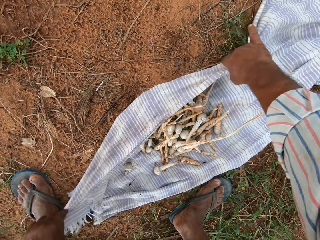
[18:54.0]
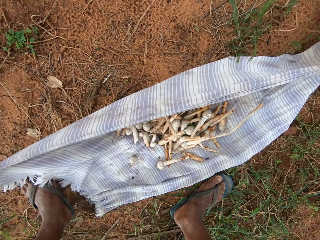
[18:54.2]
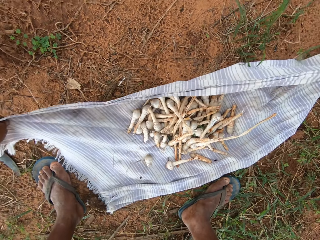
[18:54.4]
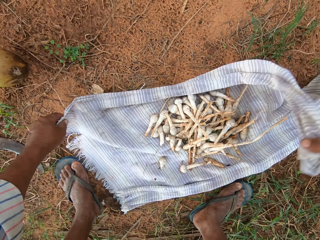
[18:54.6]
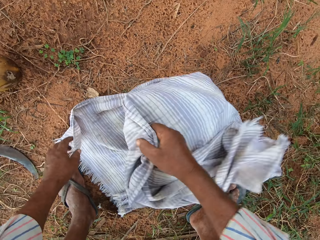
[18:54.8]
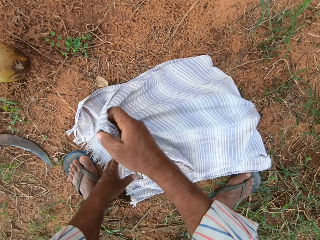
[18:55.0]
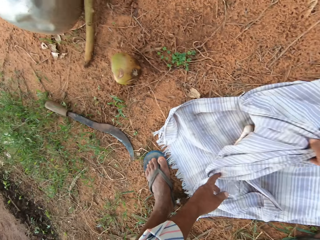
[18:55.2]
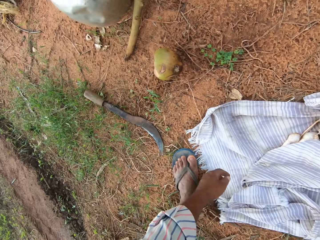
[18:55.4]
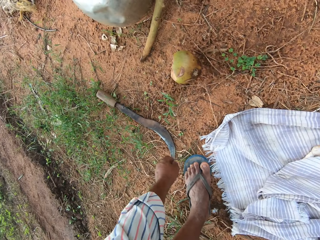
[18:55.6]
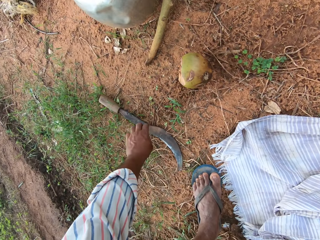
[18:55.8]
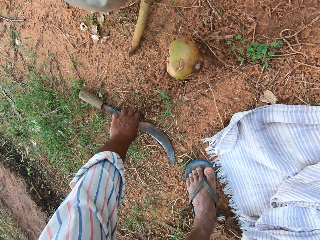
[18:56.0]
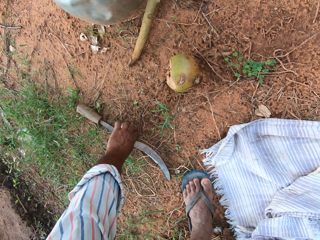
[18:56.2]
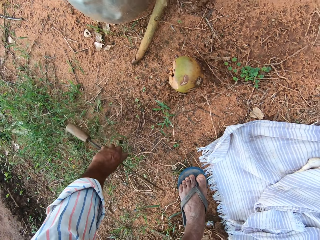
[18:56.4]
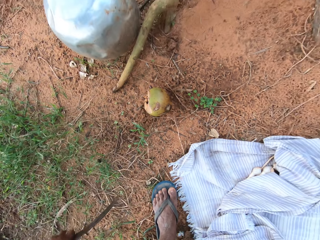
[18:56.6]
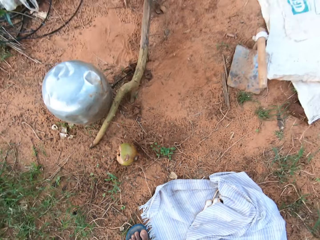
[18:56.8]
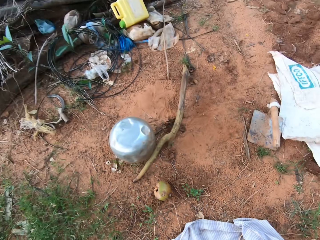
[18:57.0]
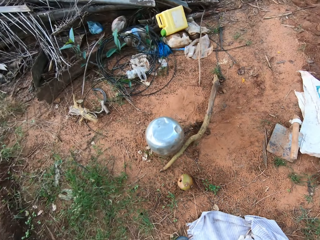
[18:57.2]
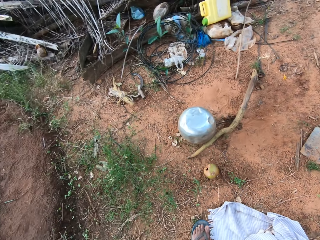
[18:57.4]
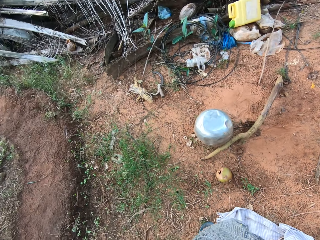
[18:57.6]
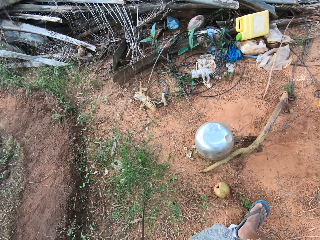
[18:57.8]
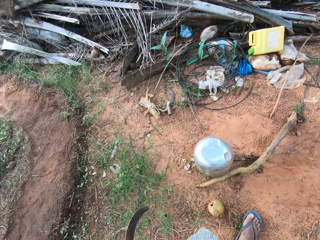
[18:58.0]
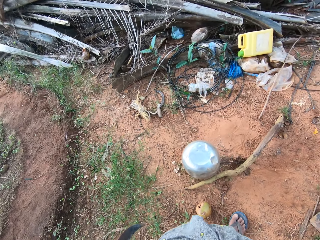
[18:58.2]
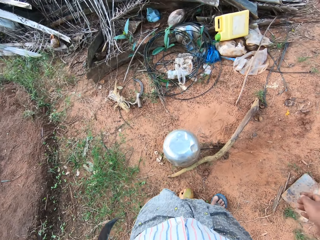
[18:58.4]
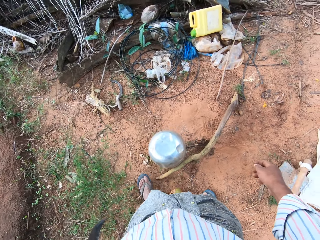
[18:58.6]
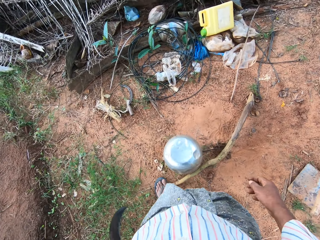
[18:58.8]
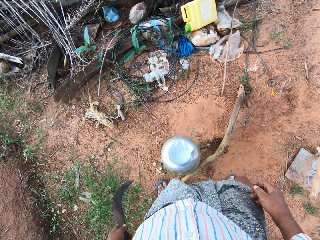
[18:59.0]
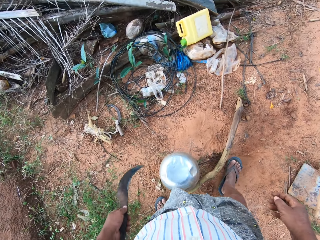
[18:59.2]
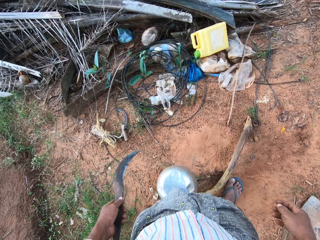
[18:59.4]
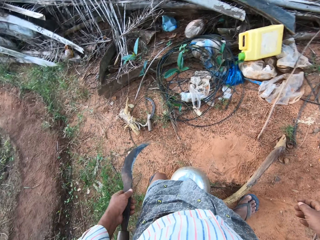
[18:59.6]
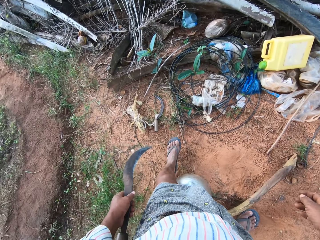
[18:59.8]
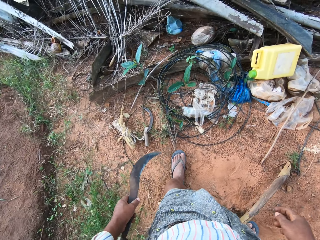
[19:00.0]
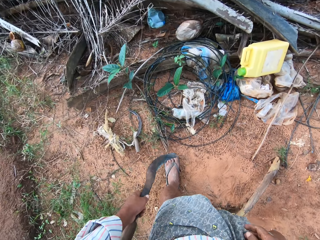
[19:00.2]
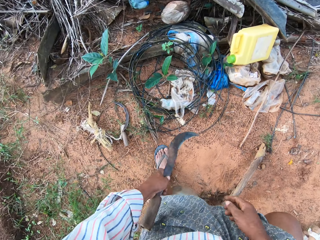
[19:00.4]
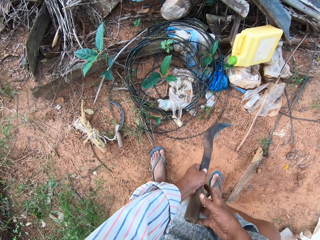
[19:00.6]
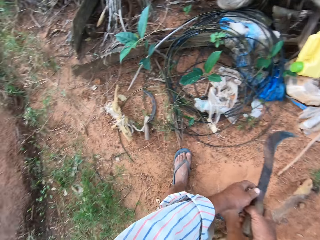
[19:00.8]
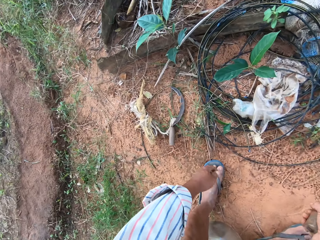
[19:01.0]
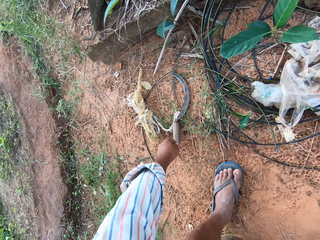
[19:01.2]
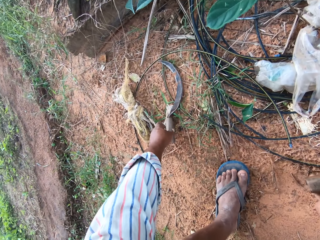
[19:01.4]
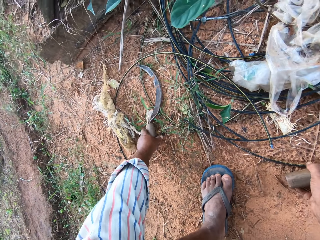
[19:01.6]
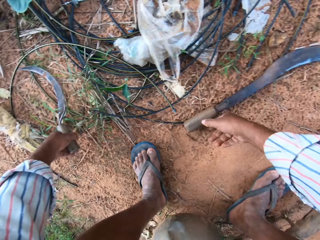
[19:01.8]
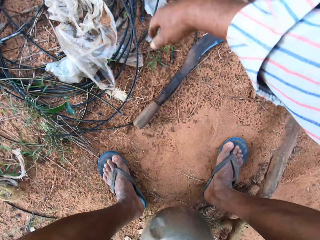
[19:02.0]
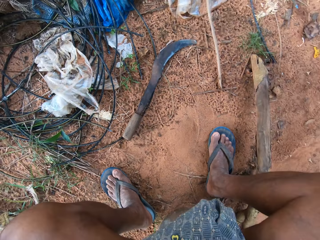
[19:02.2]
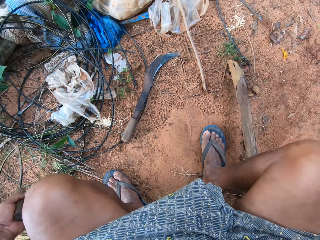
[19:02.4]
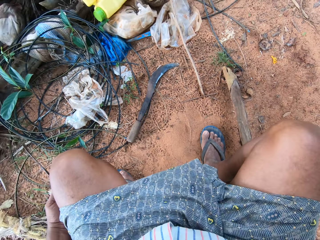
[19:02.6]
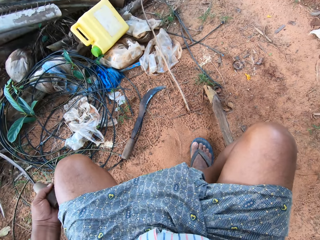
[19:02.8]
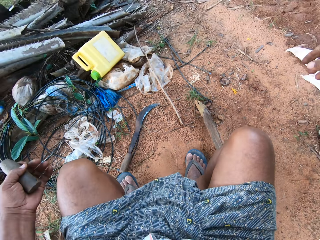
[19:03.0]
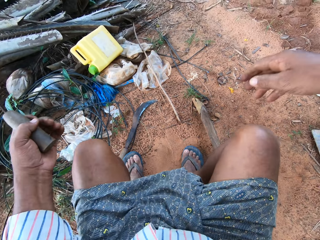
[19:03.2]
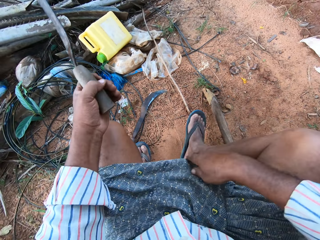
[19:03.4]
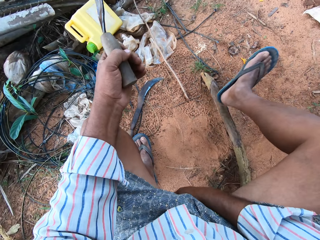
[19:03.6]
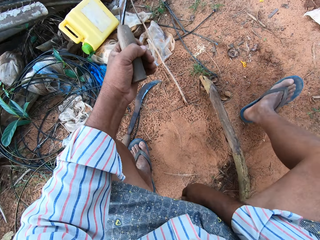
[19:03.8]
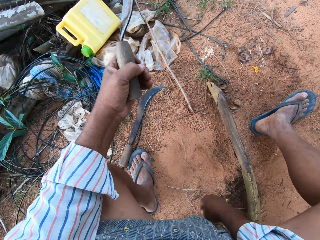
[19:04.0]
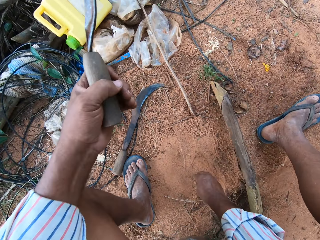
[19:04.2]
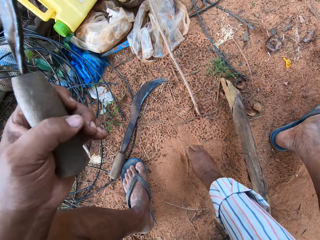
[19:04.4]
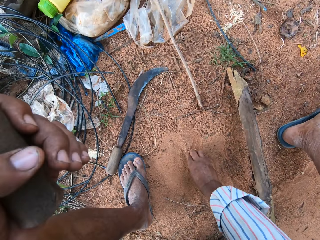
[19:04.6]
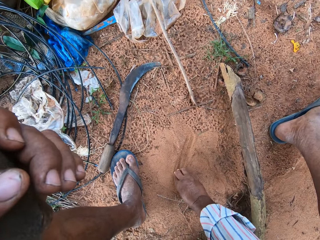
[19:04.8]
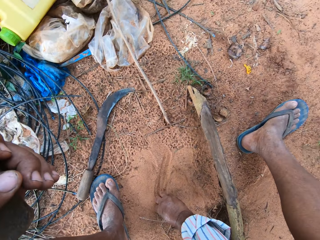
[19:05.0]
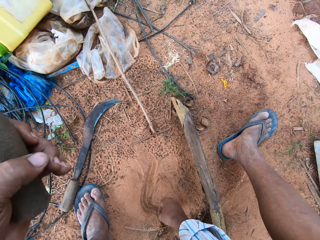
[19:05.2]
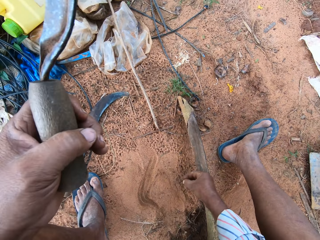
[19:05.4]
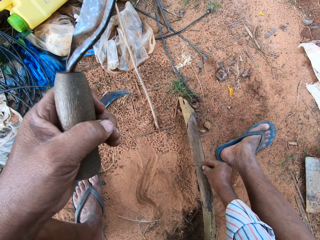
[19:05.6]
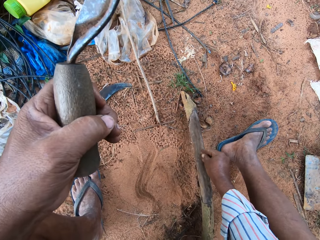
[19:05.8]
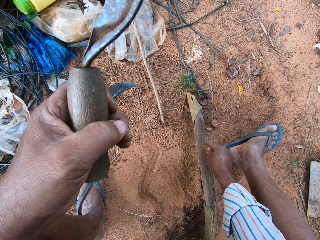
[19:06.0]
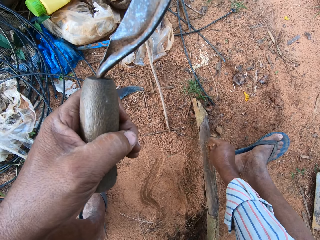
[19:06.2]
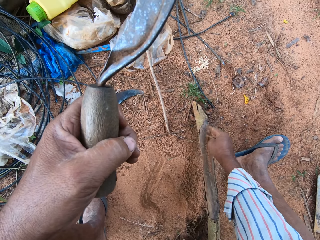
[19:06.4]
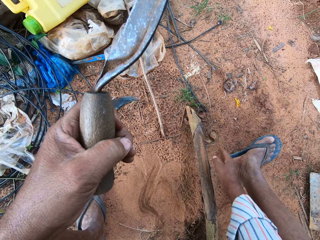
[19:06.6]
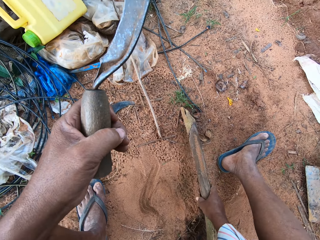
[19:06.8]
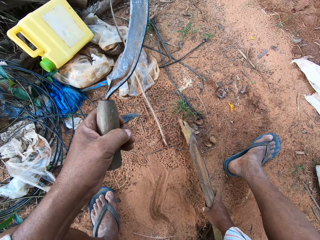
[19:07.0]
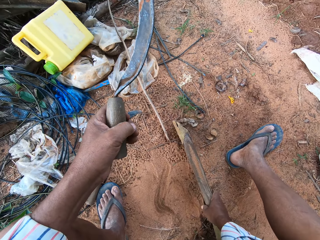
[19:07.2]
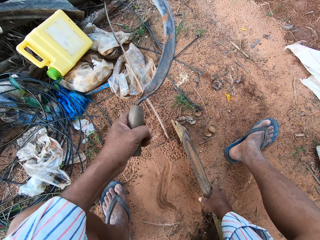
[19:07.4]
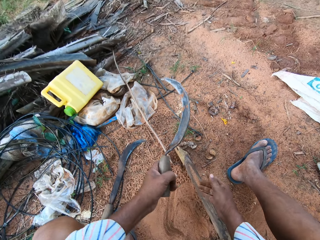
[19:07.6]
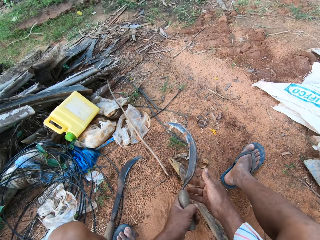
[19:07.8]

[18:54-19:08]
The camera wearer covers the mushrooms with the other end of the scarf. They fold the piece of cloth. They pick up a machete or sickle tool from the floor. They hold the sickle tool and walk toward the wood. They pick up a sickle. They drop the machete on the floor. They hold the sickle tool. They pick up sand from the floor. They pour the sand on the wood.

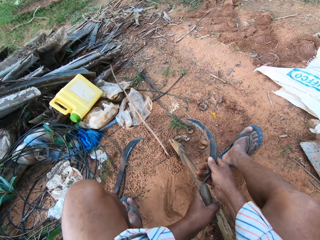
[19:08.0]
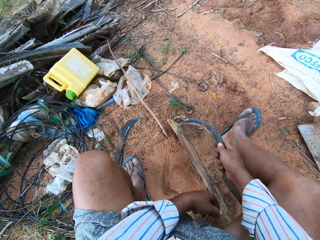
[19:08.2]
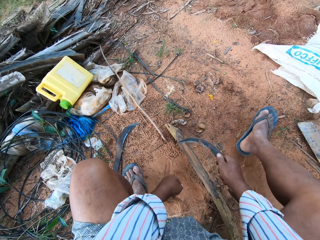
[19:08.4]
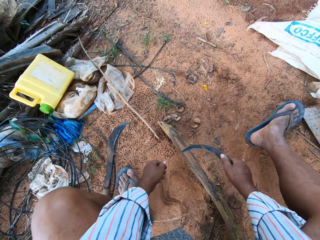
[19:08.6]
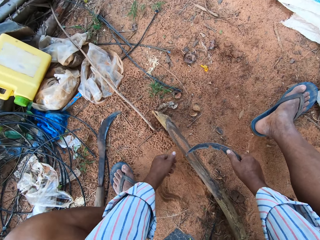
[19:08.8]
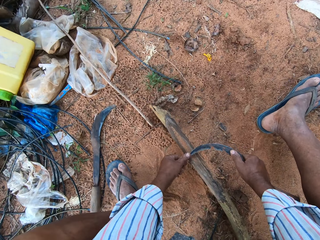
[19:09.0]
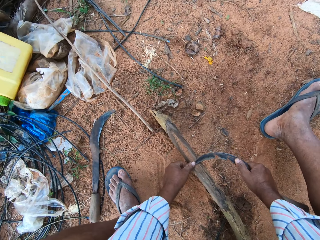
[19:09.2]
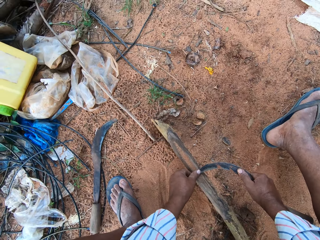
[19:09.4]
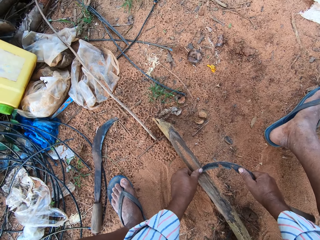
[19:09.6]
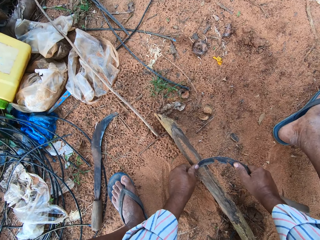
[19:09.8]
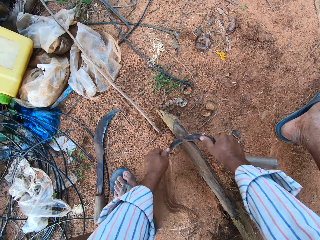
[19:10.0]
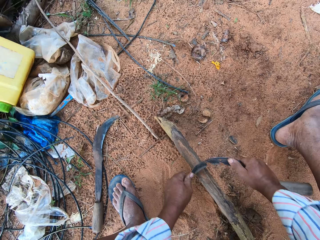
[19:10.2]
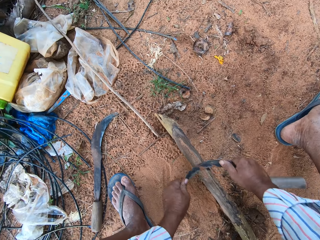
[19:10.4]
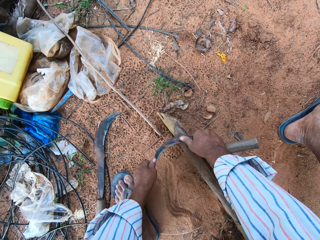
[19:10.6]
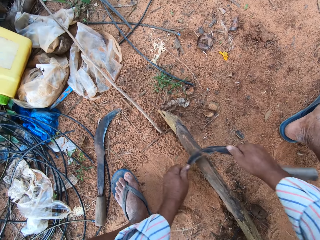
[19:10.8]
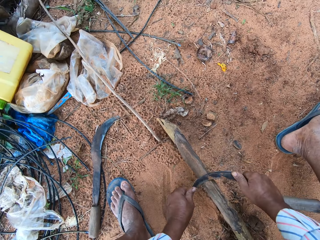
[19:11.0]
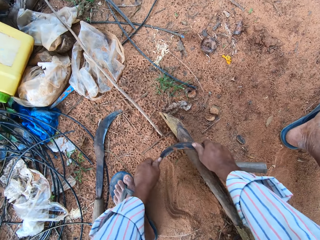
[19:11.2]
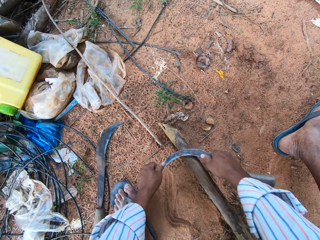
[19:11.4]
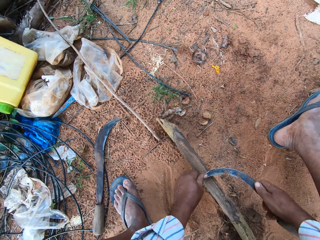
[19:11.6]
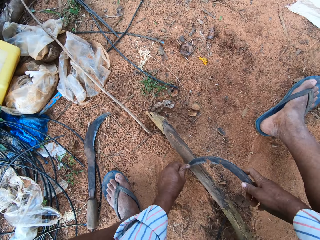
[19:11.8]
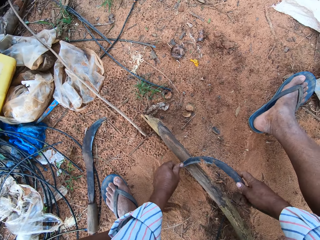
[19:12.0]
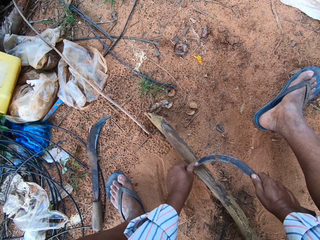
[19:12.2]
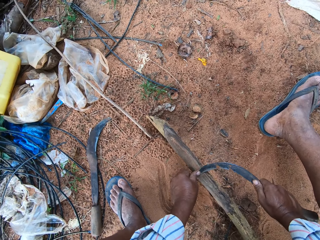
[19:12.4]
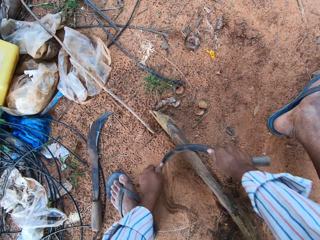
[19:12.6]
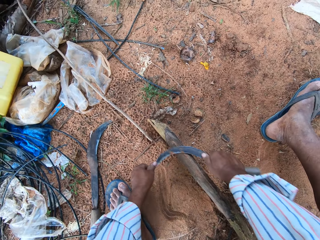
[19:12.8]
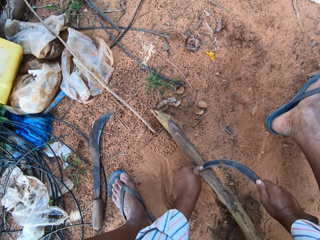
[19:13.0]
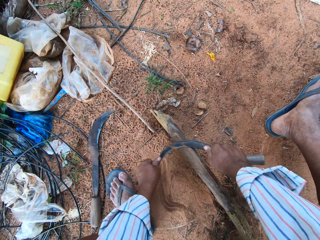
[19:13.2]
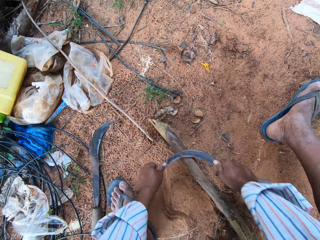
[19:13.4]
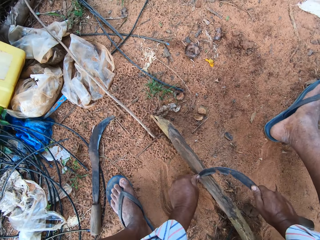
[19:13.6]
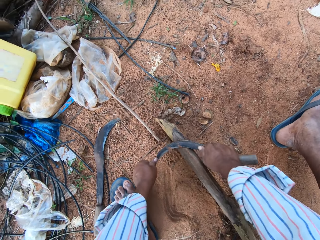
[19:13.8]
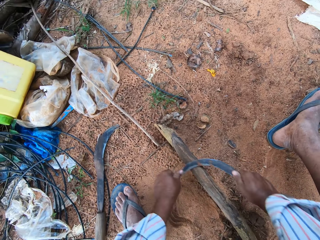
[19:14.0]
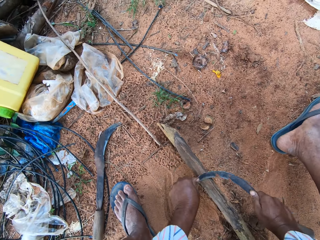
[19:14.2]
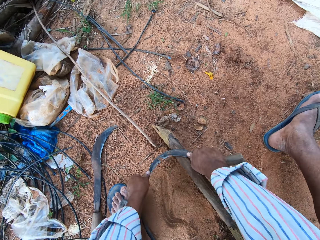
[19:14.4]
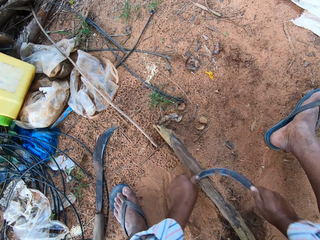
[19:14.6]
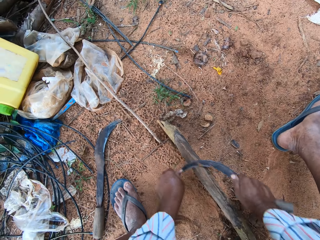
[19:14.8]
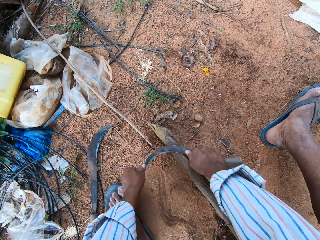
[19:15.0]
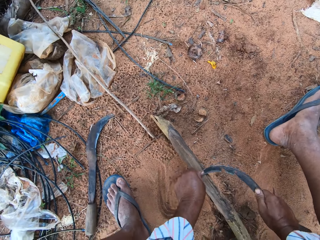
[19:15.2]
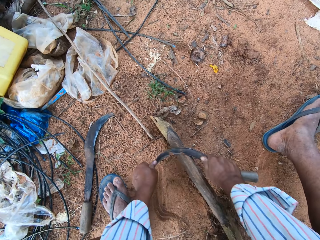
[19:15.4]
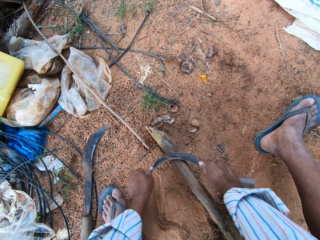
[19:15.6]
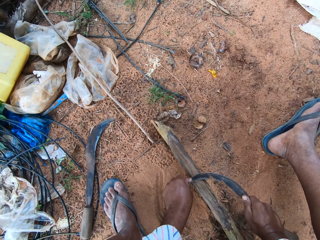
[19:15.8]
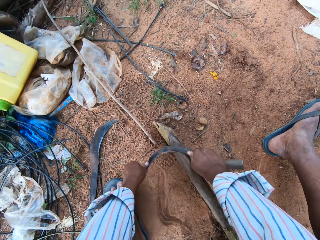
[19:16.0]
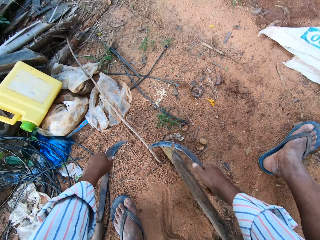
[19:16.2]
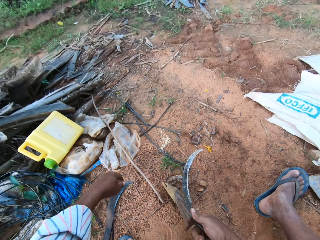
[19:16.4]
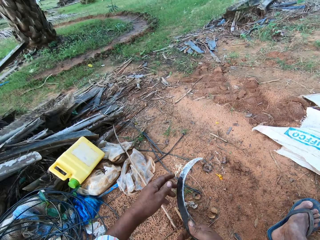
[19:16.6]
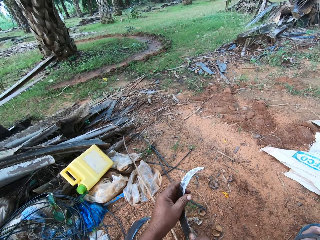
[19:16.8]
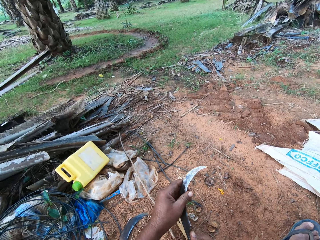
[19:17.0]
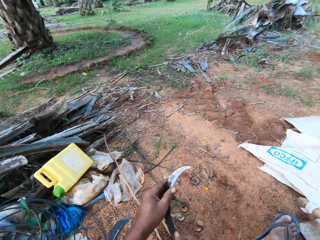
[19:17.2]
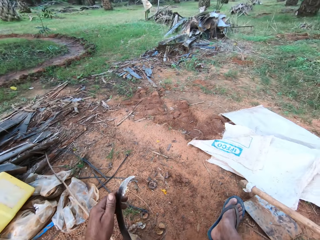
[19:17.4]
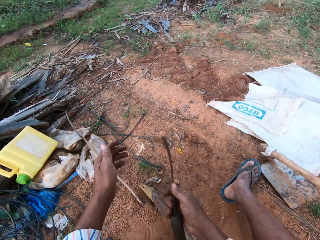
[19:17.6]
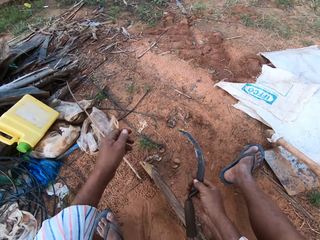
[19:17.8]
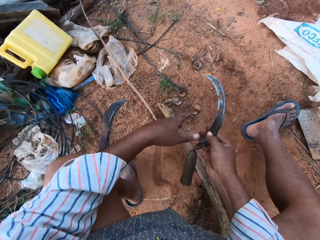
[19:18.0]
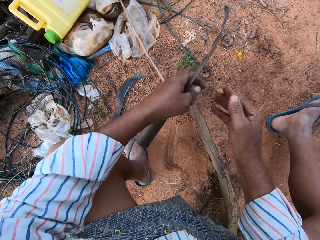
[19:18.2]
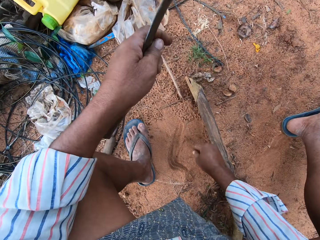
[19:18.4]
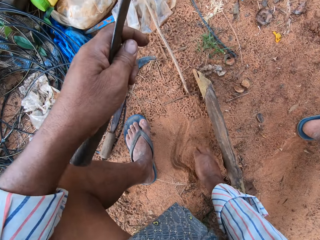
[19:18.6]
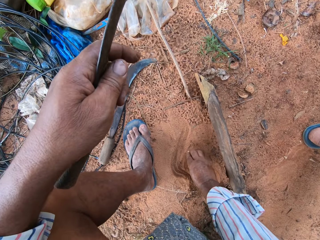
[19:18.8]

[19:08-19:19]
The camera wearer holds the sickle tool. They put the sickle tool on the piece of wood. They sharpen the sickle on the wood. They hold the sickle tool.
